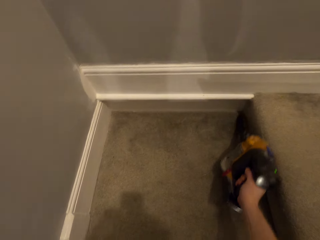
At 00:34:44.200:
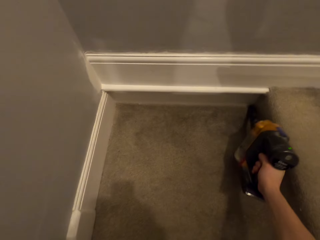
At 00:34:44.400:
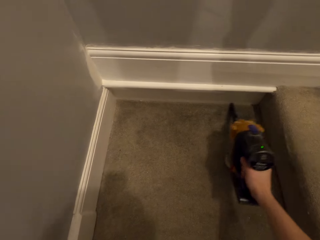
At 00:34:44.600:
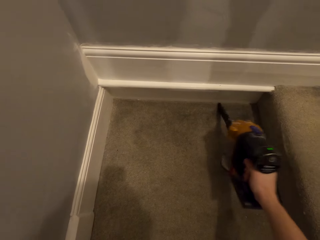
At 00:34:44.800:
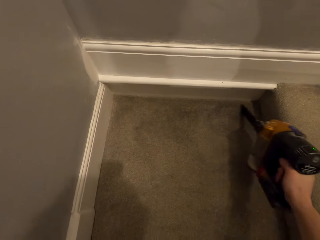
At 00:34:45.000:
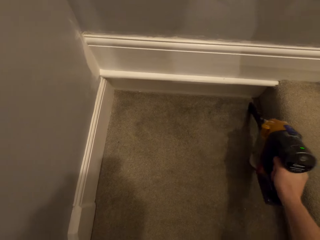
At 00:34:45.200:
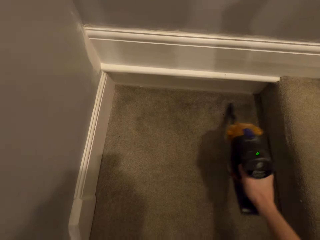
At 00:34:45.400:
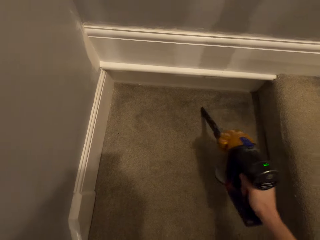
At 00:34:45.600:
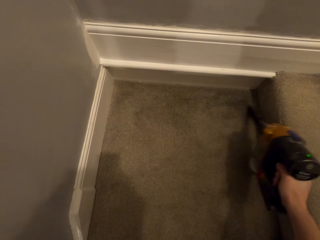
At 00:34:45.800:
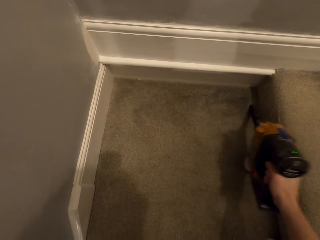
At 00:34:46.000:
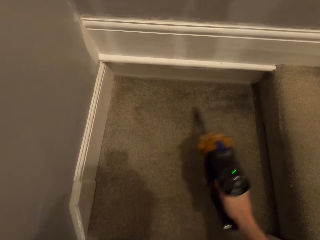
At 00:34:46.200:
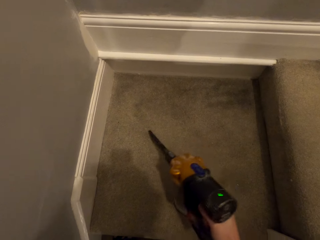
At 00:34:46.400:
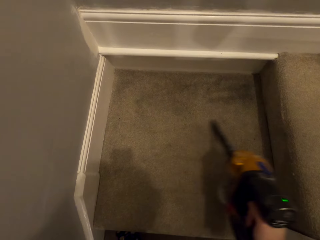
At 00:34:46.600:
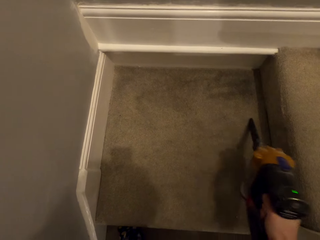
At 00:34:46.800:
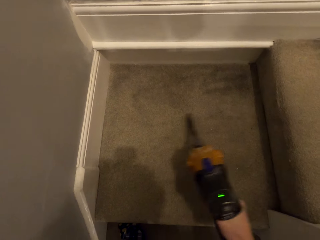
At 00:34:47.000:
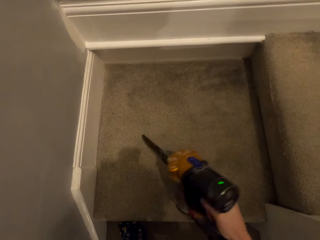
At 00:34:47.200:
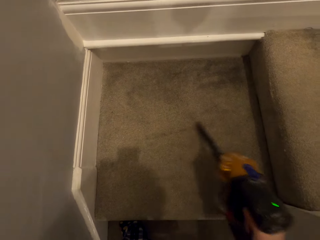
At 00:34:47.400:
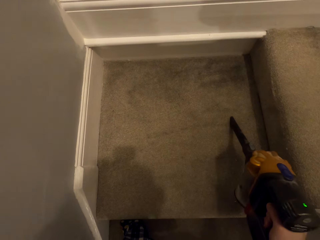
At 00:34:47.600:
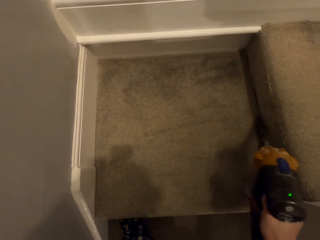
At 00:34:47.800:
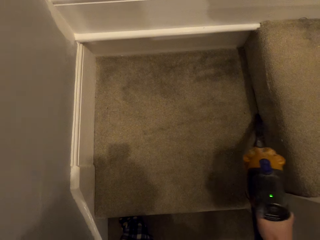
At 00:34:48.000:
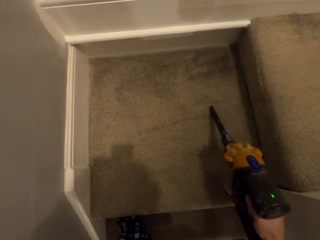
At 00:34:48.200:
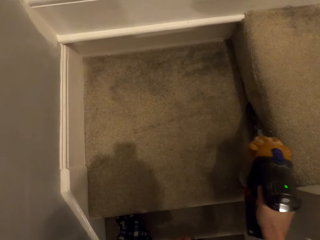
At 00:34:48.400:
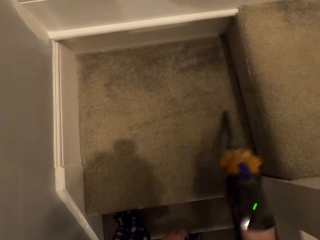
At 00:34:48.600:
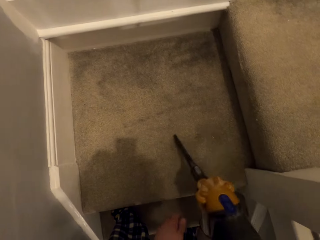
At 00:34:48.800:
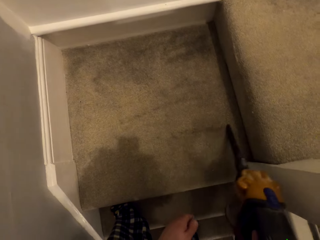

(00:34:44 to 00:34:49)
The camera wearer picks dirt on the carpet with a vacuum cleaner.

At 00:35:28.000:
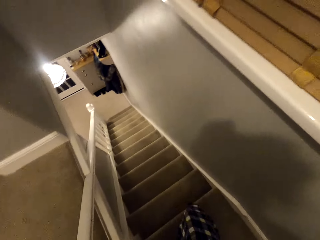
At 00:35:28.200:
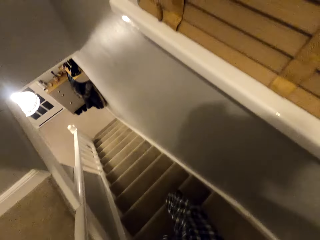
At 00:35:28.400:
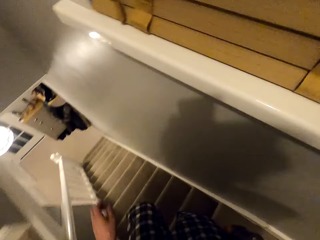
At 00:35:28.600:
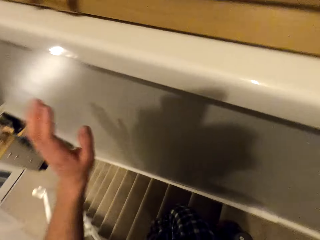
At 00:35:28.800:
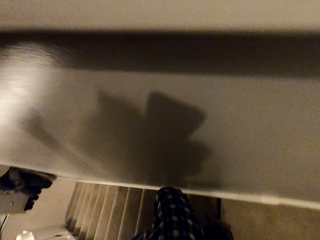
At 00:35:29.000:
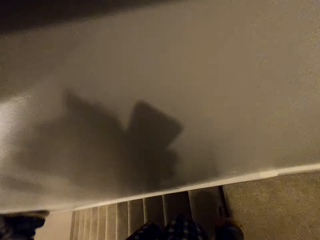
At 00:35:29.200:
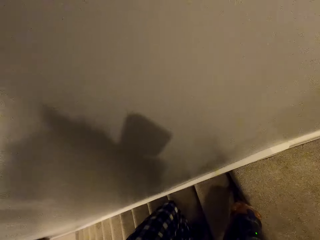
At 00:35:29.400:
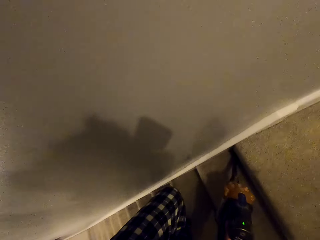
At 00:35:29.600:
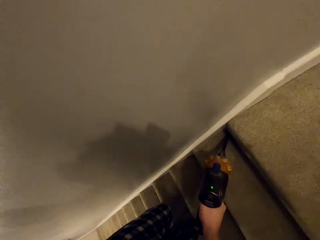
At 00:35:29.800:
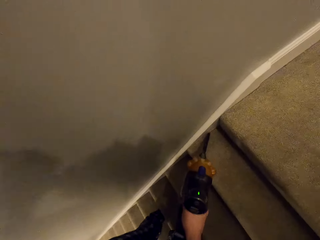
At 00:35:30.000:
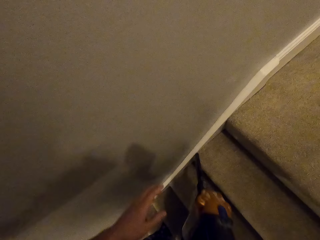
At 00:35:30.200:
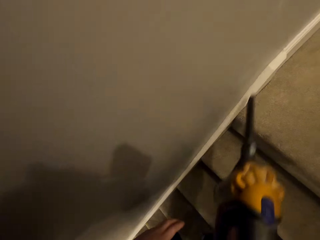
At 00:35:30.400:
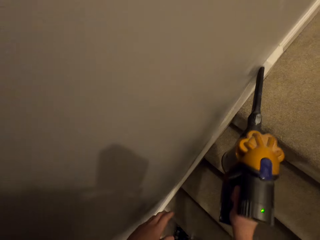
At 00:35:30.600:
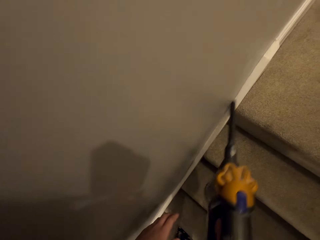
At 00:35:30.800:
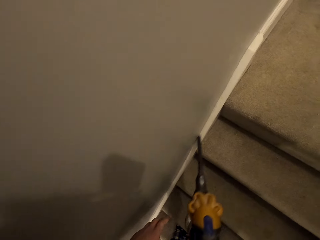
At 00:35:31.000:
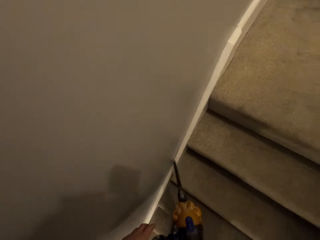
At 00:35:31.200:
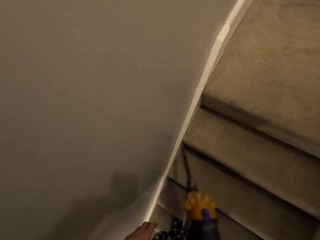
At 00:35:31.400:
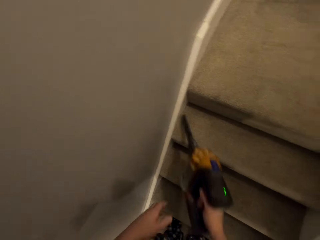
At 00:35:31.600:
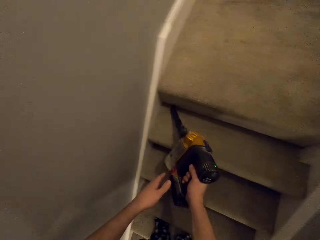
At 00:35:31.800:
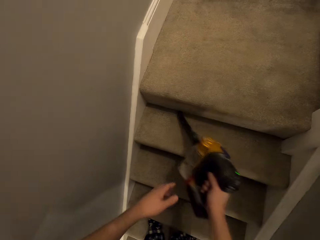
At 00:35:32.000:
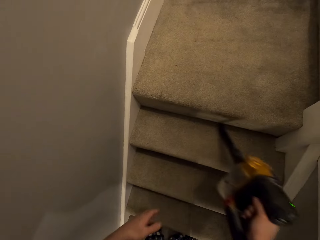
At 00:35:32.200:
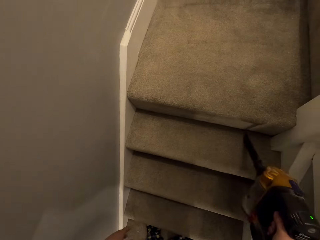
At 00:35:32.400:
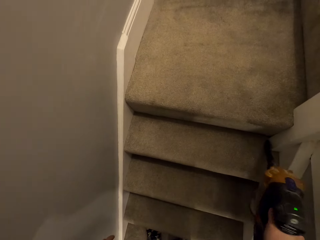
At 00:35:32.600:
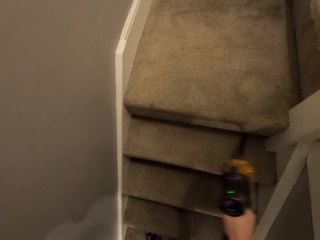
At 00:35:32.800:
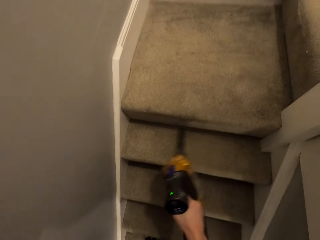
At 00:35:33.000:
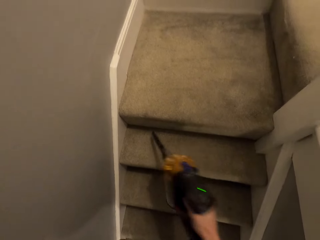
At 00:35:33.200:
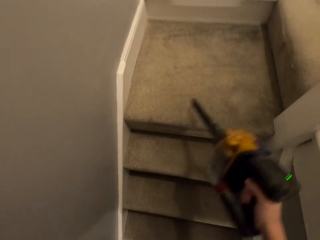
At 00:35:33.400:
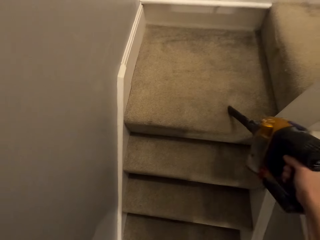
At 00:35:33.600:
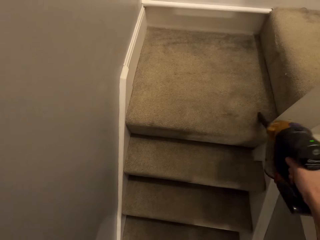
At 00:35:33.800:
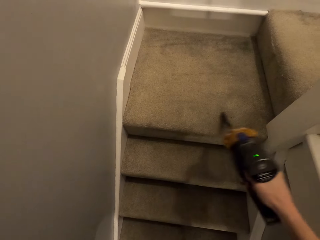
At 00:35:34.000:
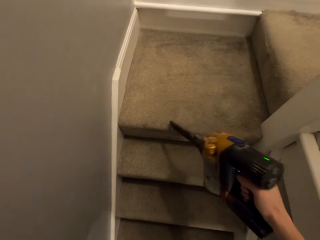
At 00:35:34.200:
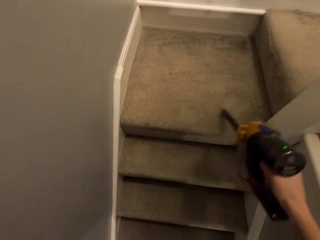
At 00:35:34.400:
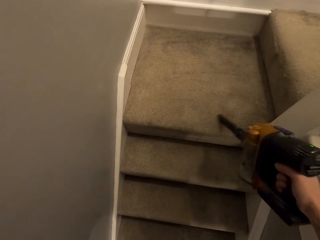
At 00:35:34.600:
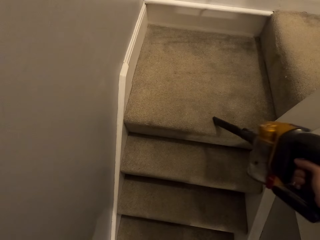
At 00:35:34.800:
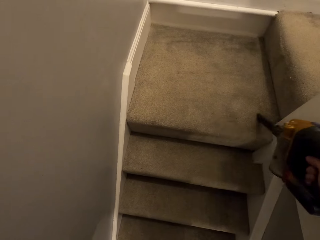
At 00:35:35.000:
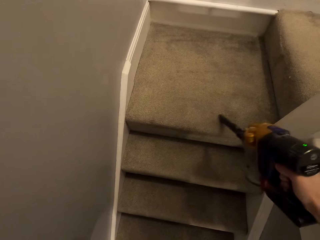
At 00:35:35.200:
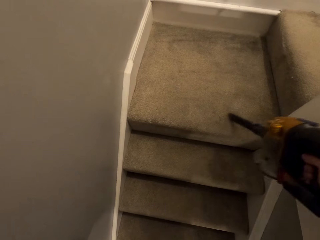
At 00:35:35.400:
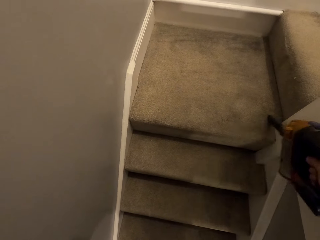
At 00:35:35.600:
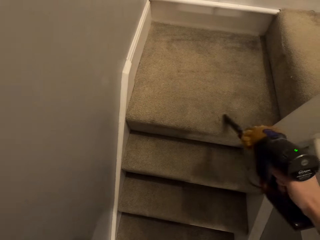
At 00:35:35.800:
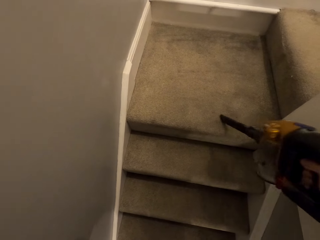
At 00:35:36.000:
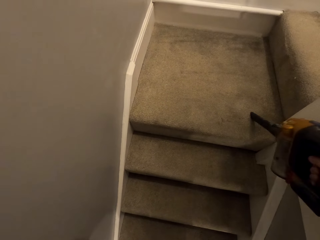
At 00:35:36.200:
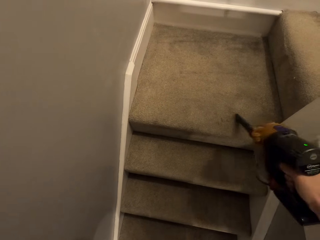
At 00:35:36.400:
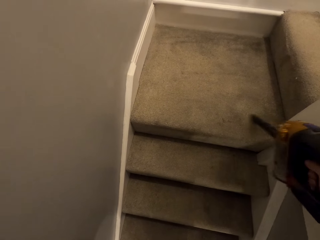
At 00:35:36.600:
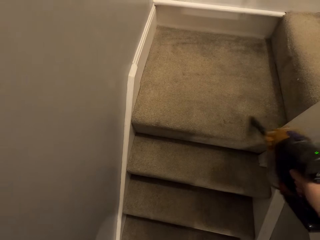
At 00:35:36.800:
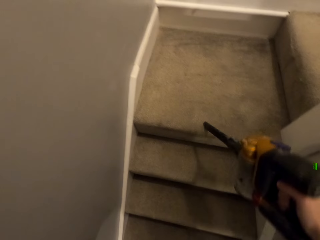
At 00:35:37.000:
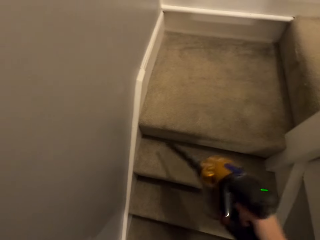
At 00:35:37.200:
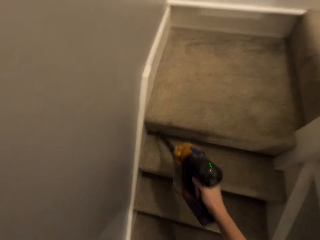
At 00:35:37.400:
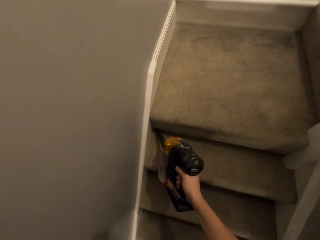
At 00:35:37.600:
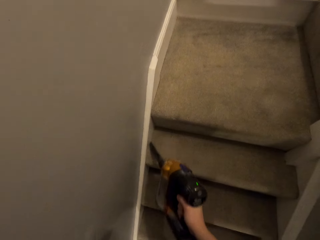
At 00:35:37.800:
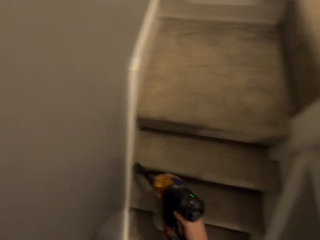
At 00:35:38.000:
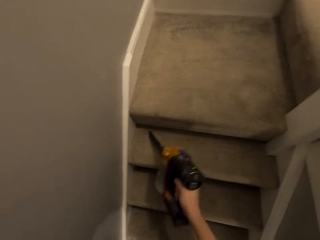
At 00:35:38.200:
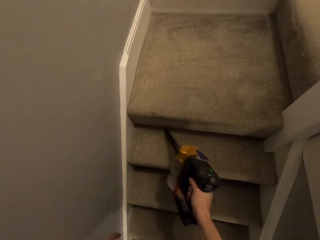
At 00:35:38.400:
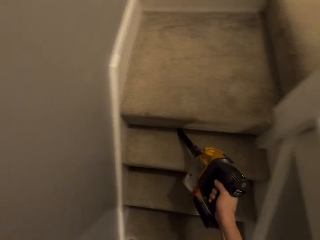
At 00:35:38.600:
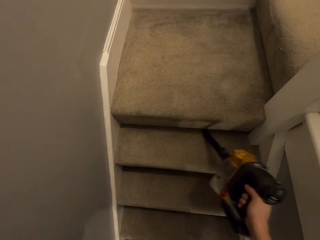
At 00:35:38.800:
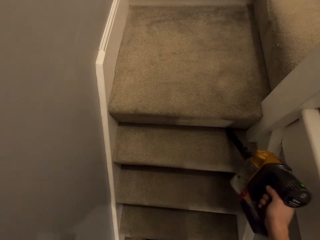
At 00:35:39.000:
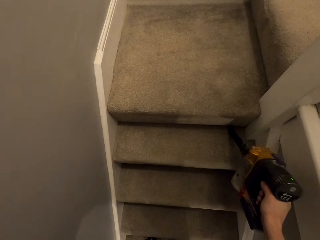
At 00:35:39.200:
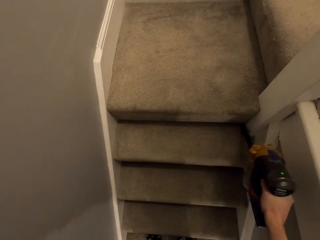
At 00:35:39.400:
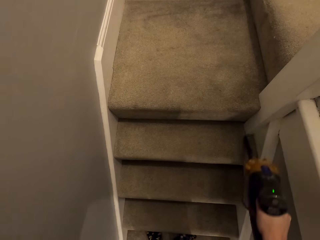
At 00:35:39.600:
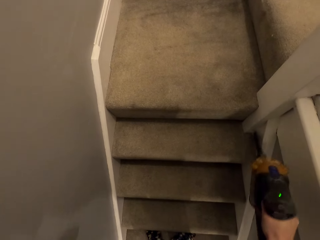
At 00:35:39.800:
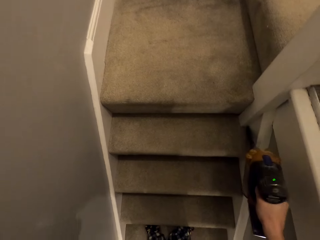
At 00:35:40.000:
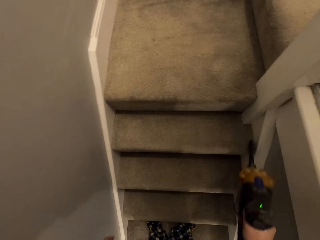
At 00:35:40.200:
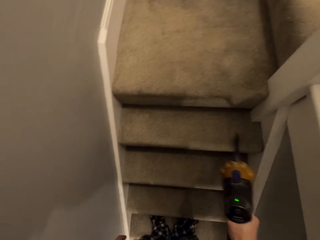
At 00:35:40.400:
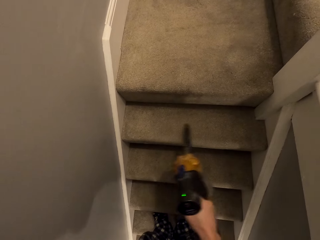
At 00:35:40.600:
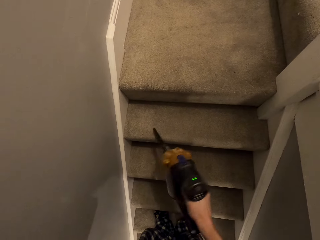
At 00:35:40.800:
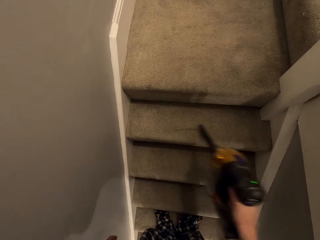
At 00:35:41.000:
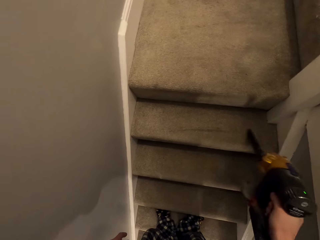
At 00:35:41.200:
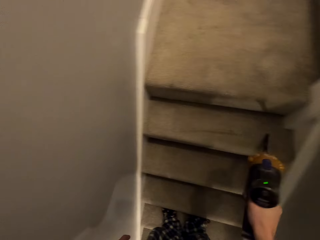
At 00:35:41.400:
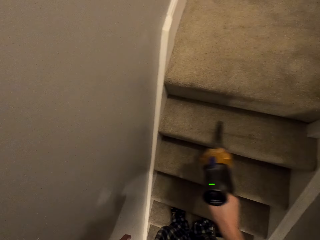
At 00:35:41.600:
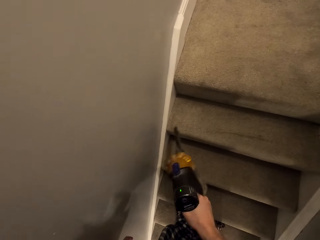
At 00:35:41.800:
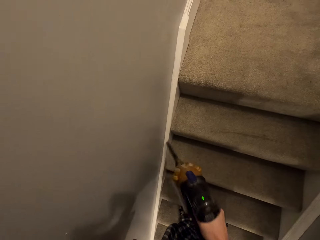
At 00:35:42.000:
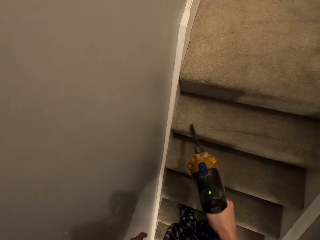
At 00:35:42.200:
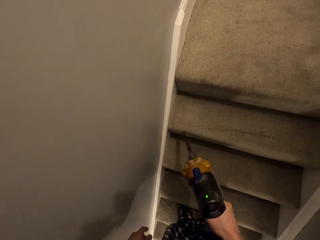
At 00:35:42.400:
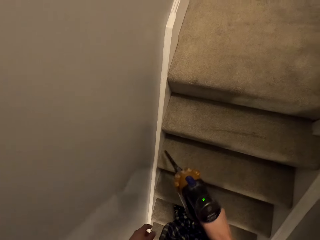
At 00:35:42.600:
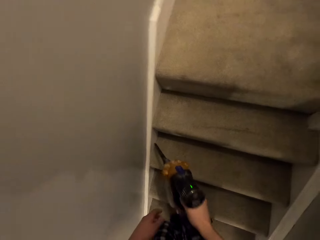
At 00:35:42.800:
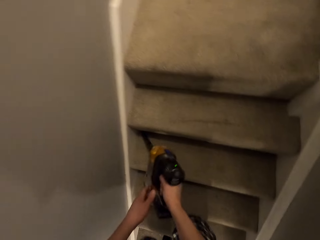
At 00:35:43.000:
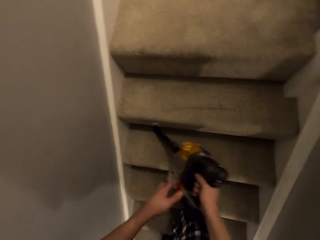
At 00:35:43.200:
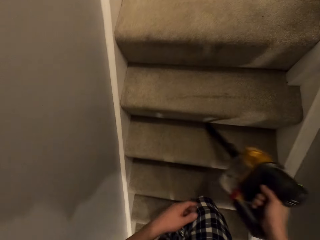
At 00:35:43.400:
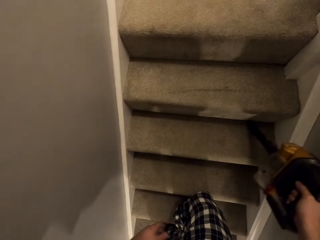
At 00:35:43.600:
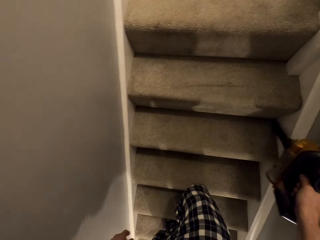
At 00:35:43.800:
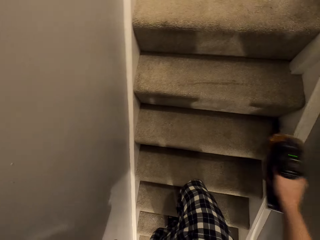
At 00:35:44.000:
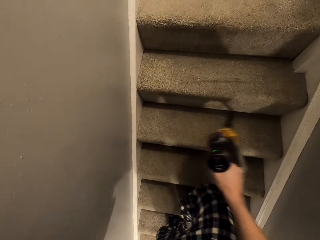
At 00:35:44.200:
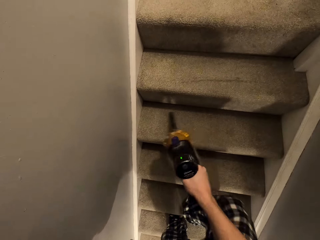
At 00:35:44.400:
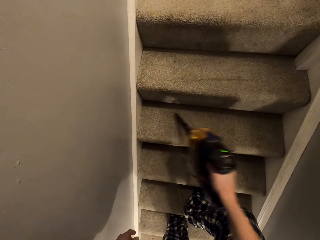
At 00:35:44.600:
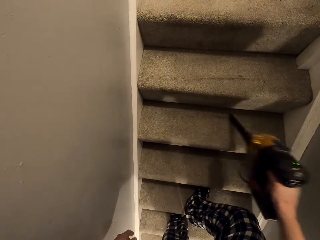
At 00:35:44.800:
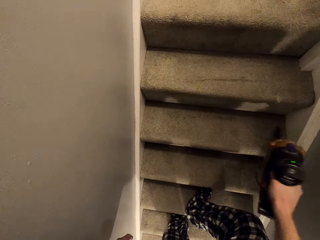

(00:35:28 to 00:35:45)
The camera wearer picks dirt on the staircase. They dust the wall edge with a vacuum cleaner. They clean the staircase with the vacuum cleaner.
